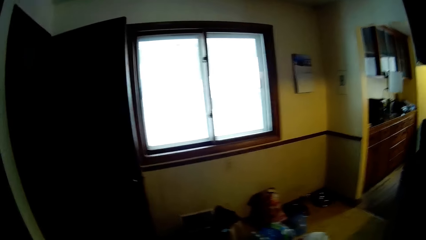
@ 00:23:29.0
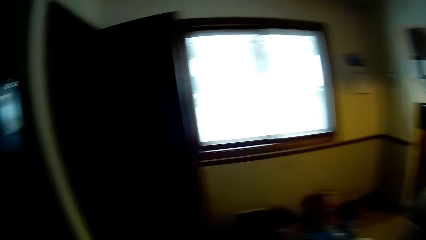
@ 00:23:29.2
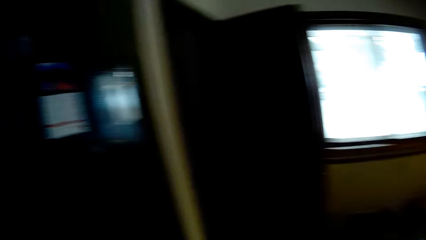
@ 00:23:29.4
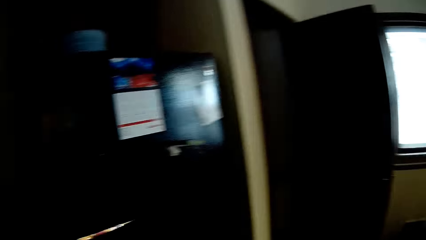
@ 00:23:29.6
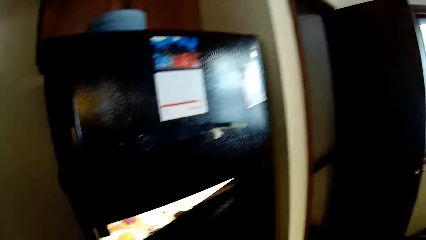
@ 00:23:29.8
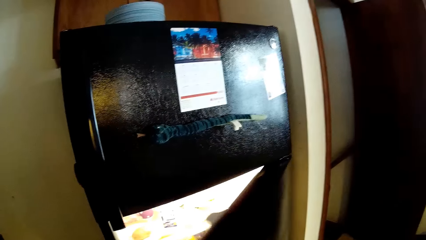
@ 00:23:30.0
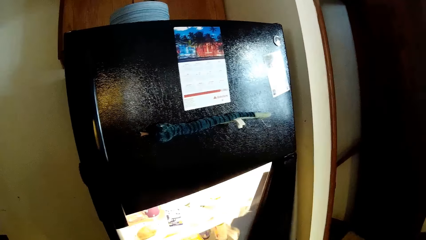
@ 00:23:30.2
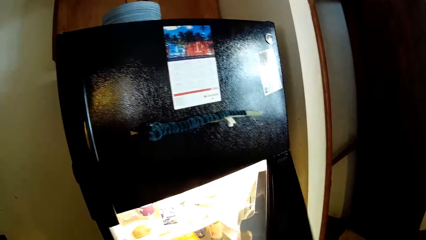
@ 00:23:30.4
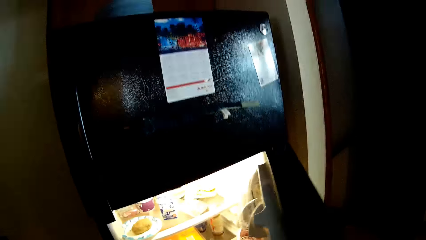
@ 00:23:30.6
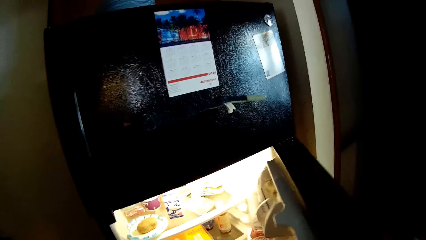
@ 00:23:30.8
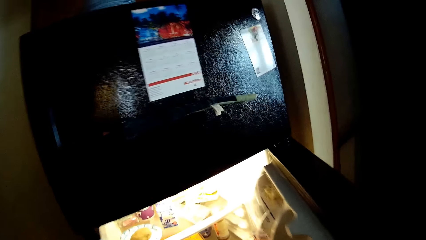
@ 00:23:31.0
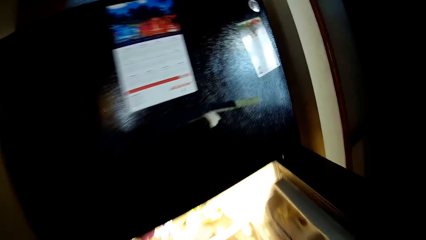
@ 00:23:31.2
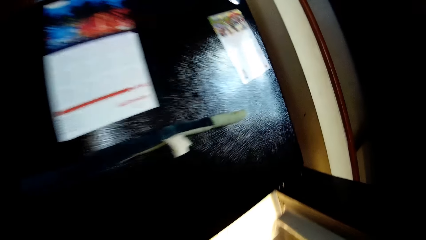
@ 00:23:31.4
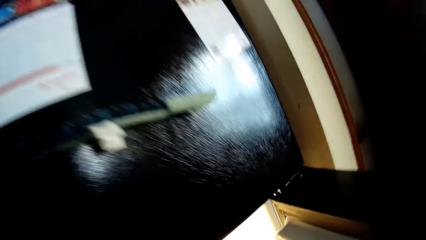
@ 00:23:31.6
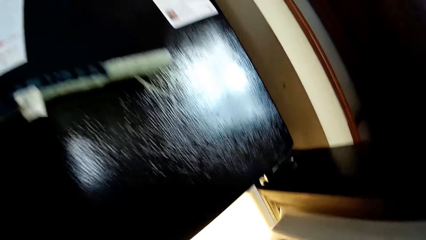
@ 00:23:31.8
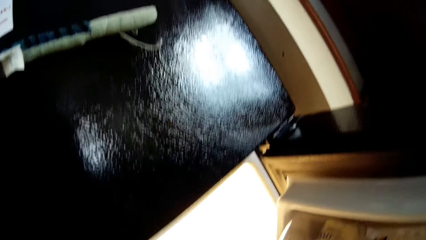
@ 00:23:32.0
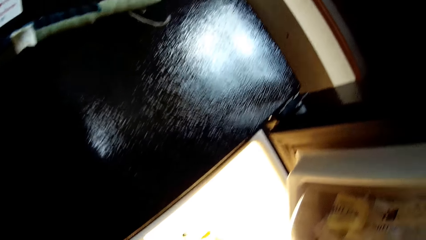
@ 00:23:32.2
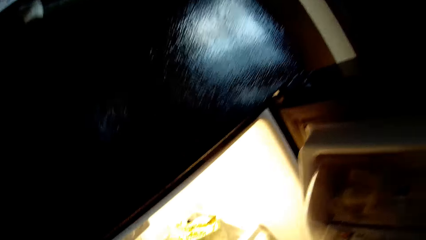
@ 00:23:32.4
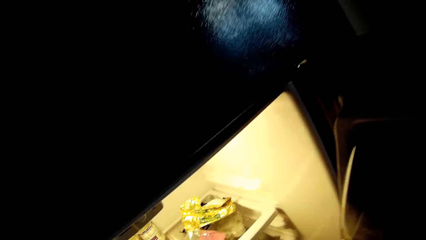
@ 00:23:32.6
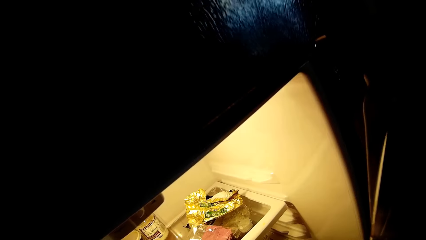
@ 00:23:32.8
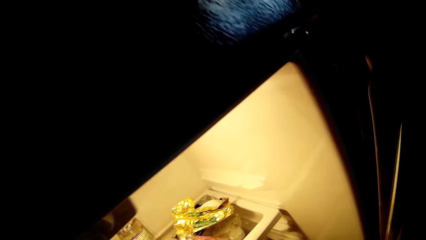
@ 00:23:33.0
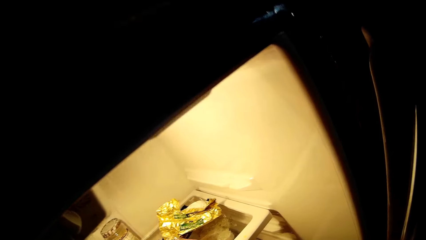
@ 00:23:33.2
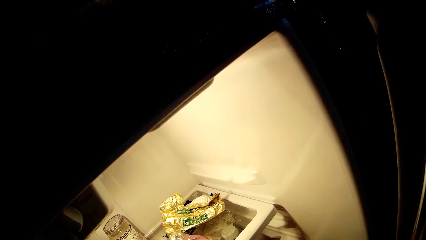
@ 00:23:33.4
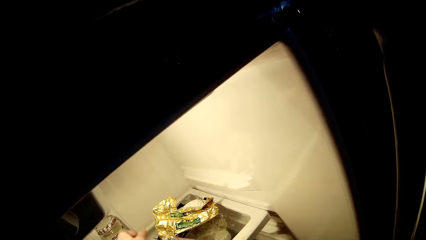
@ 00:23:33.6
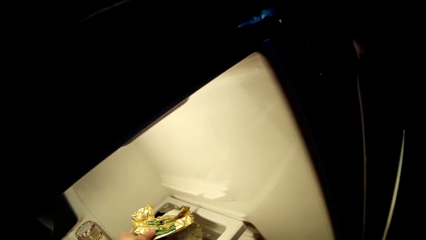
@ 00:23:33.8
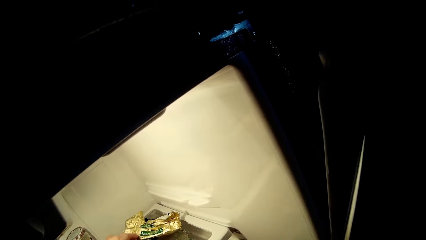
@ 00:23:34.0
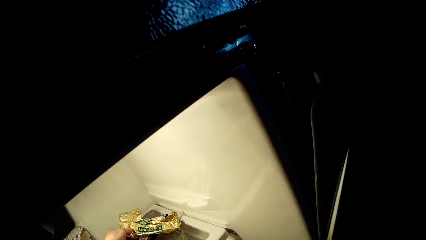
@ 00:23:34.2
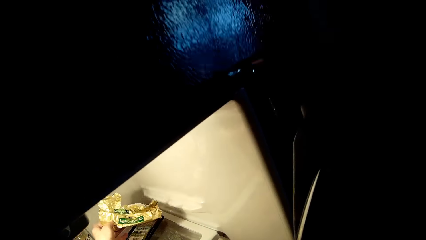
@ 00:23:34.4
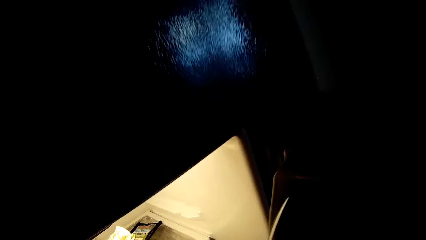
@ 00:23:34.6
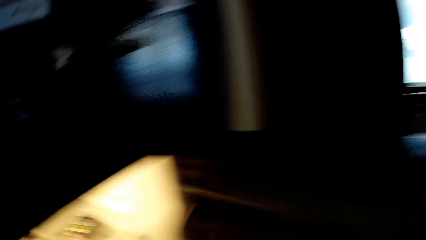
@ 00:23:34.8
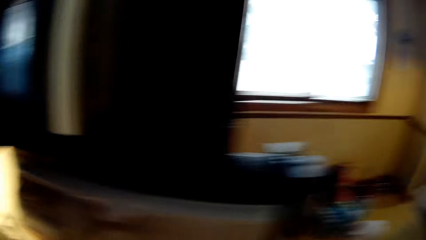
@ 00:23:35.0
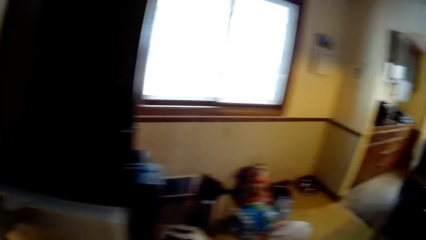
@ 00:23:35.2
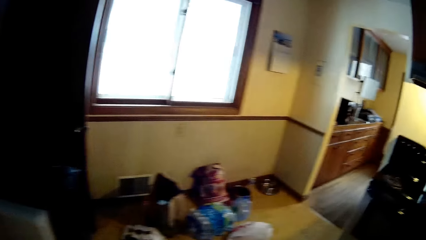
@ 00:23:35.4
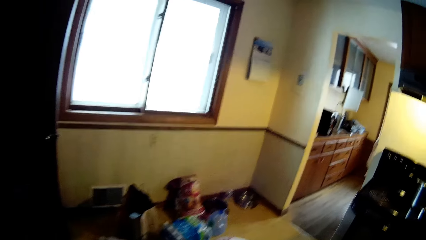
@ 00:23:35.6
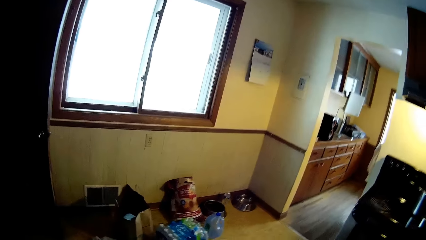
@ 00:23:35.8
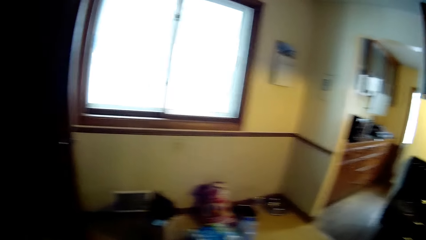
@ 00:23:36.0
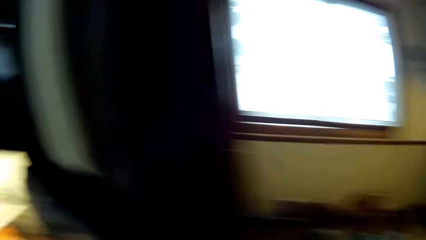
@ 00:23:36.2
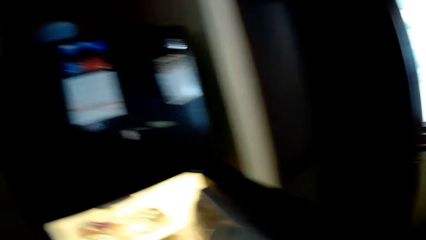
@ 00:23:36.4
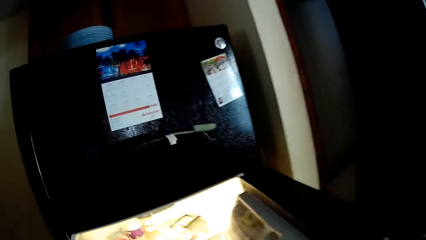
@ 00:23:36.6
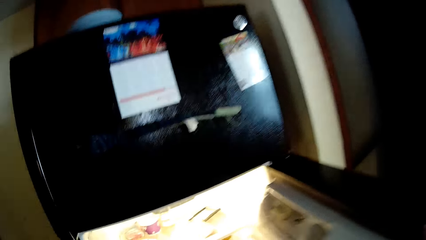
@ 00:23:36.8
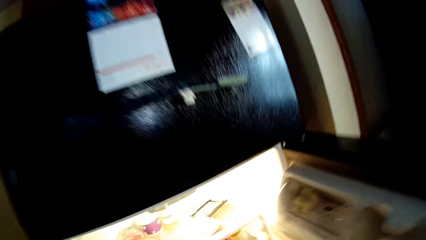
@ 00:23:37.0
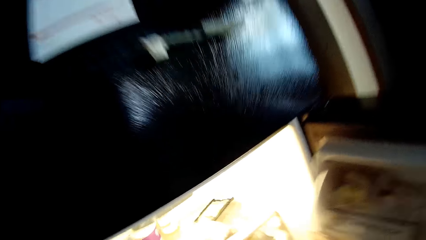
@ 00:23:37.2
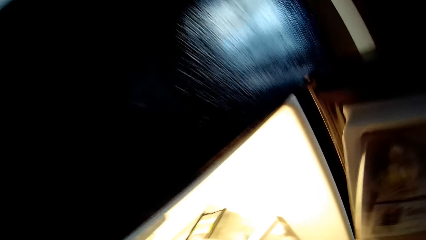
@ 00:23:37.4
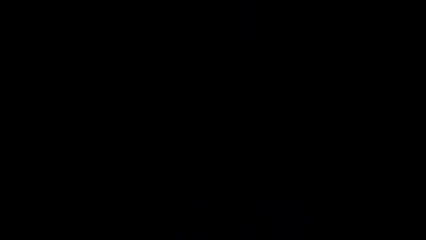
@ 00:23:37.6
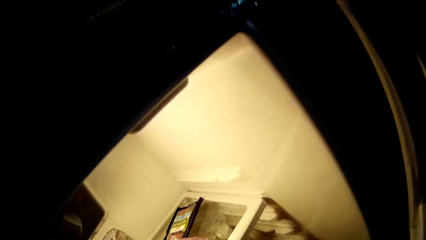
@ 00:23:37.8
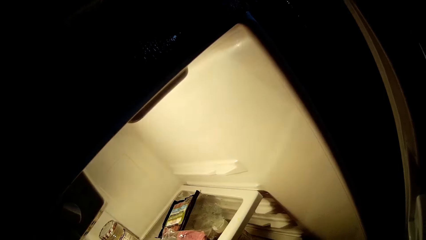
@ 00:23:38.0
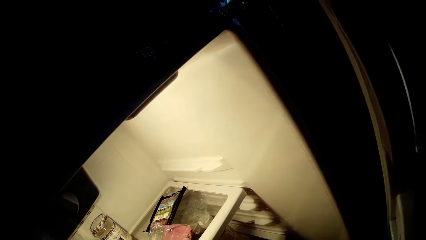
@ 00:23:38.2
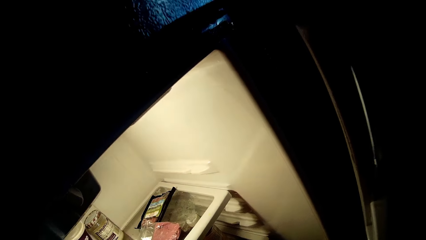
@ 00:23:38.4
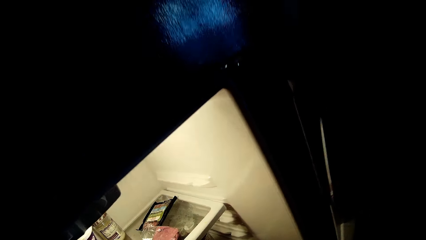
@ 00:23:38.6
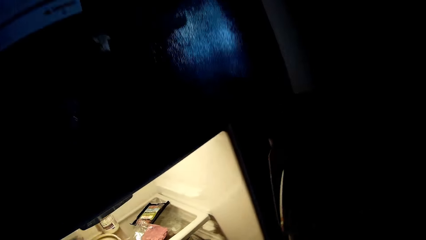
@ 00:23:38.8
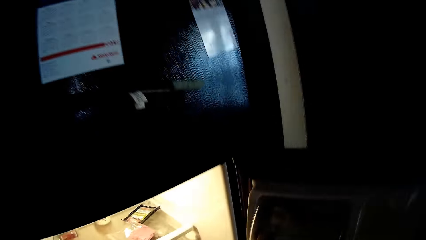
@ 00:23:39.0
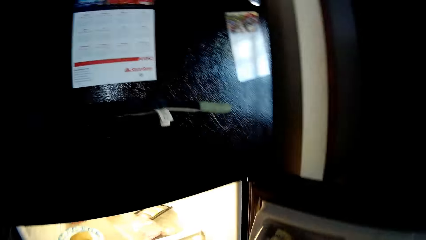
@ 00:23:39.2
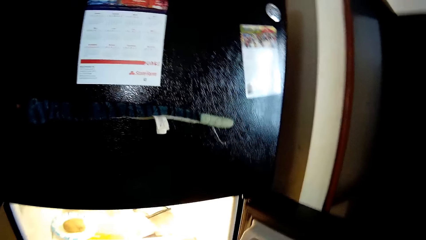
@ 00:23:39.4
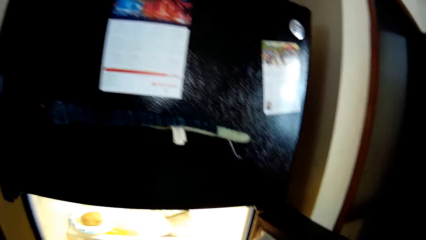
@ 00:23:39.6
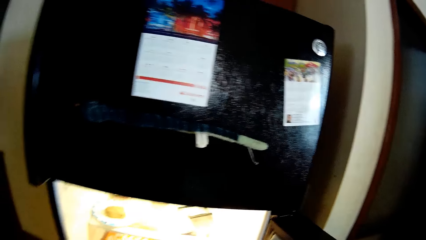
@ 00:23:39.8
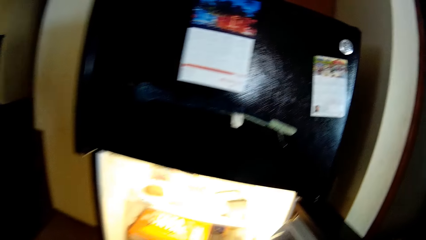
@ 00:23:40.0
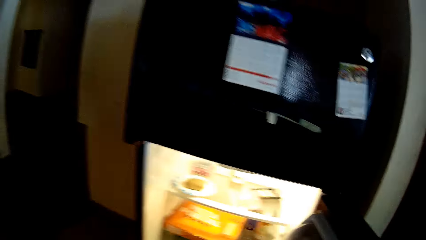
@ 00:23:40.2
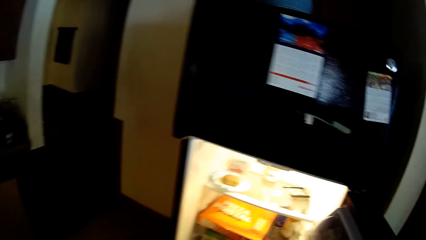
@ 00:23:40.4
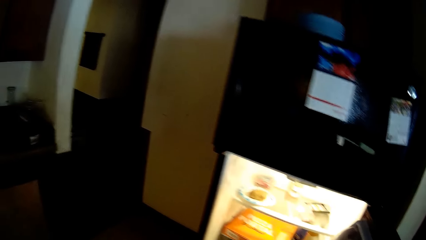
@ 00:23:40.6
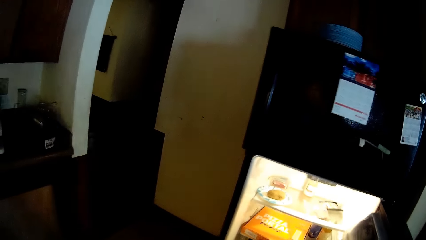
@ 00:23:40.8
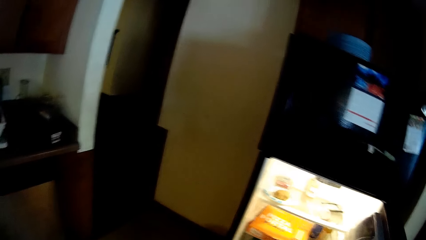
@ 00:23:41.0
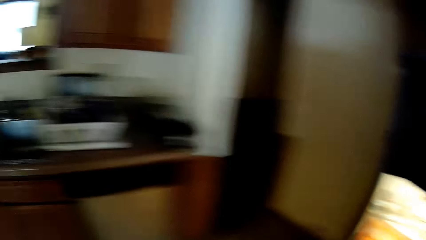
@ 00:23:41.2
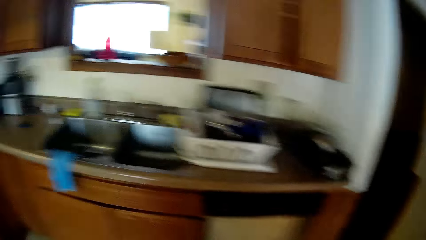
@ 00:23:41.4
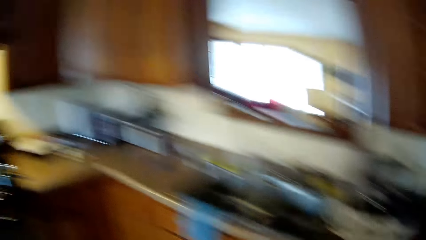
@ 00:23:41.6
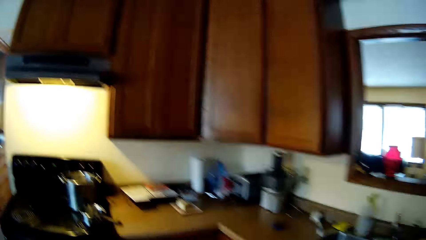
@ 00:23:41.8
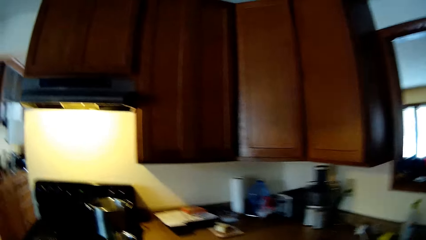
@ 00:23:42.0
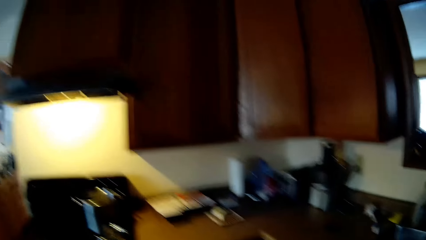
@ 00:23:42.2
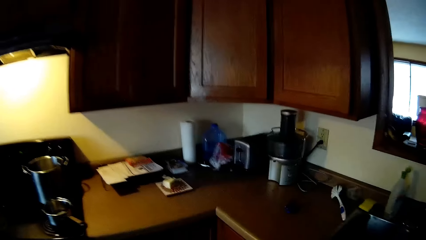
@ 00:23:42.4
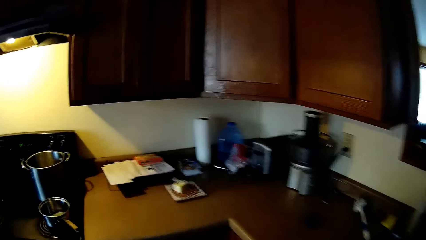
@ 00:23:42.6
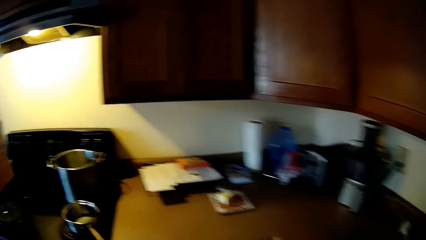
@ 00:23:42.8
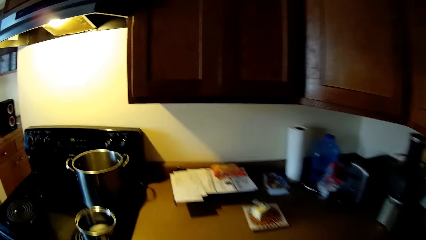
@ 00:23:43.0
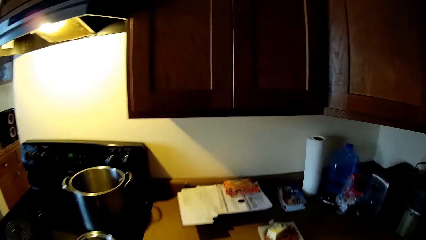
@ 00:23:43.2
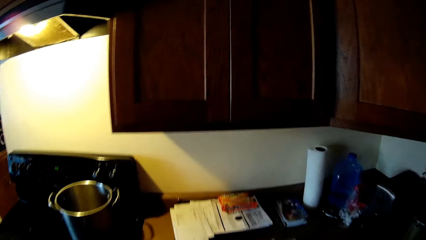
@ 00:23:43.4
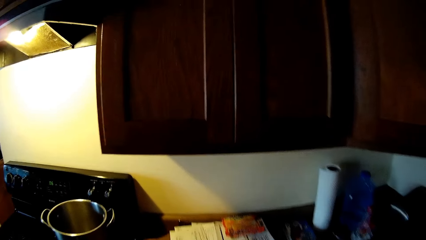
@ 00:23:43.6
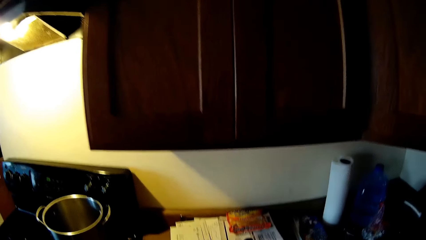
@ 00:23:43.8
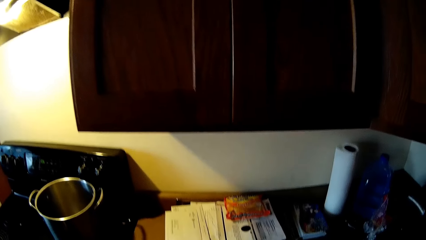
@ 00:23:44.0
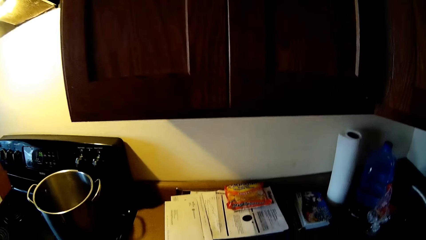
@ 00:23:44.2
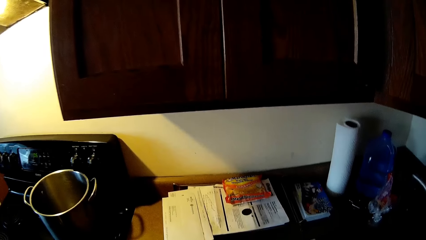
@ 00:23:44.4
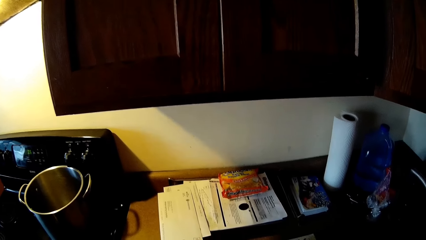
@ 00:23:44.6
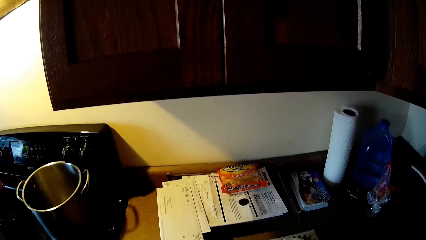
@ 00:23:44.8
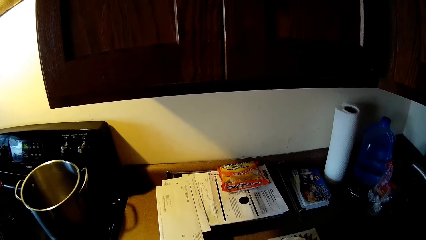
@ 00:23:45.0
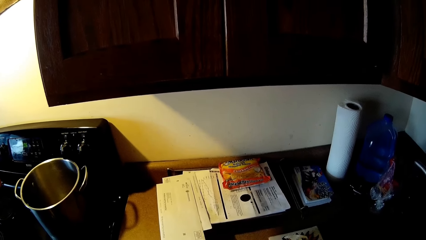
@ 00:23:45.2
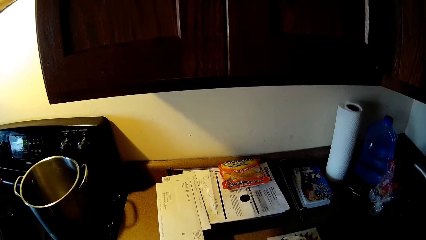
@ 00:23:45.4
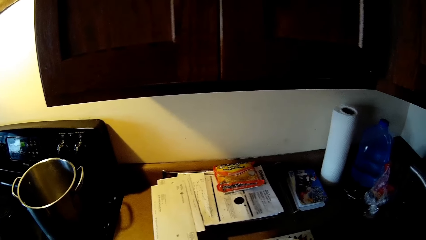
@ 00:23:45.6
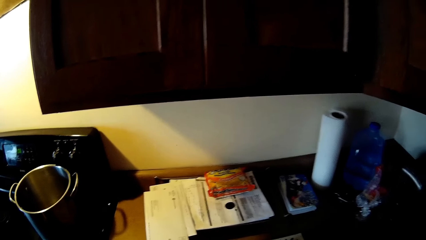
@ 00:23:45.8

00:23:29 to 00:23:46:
The camera wearer opens the fridge with his hand. He takes a snack from the fridge with his left hand. He opens the fridge again. He walks around. He walks to a kitchen counter.
